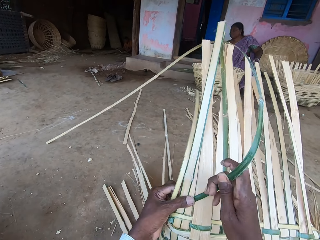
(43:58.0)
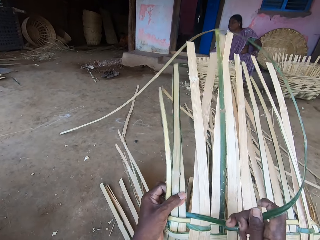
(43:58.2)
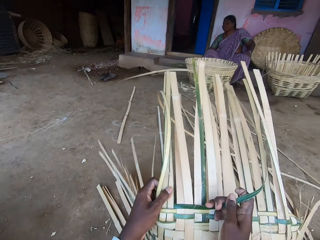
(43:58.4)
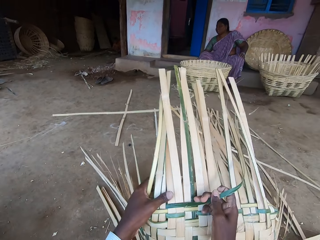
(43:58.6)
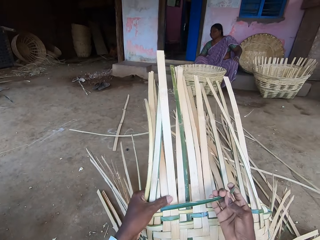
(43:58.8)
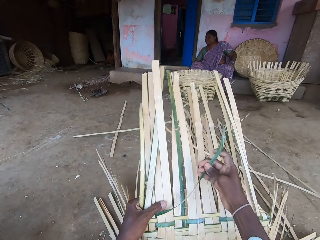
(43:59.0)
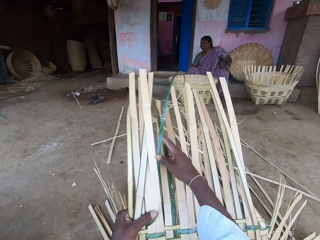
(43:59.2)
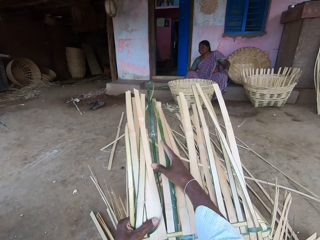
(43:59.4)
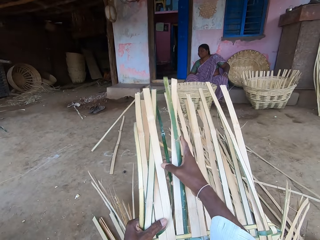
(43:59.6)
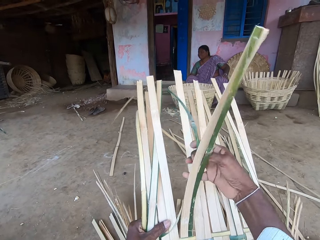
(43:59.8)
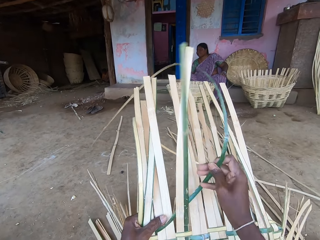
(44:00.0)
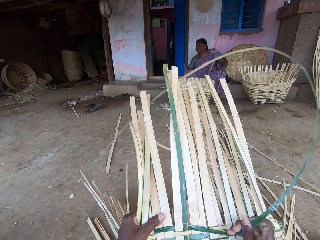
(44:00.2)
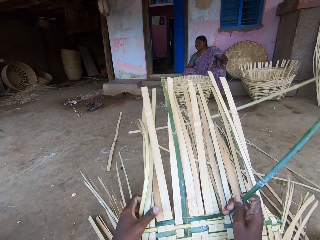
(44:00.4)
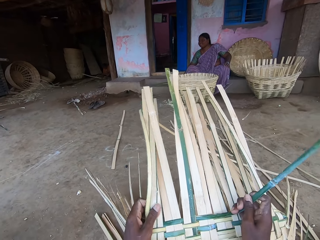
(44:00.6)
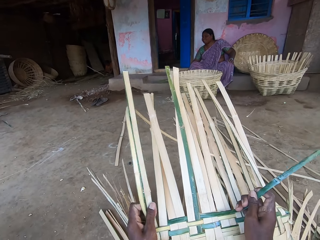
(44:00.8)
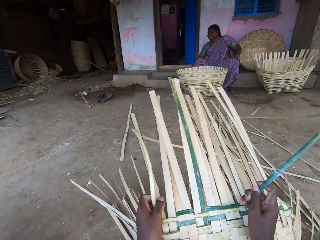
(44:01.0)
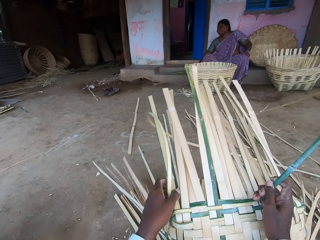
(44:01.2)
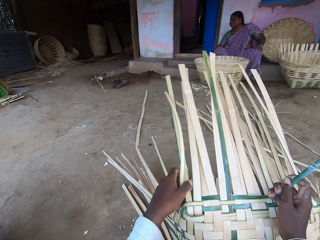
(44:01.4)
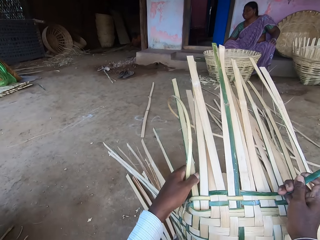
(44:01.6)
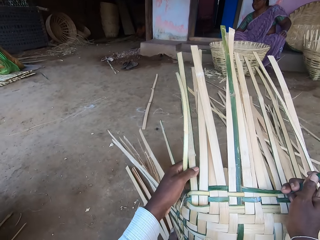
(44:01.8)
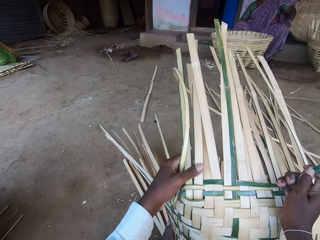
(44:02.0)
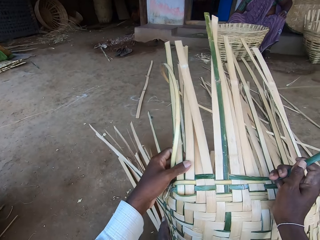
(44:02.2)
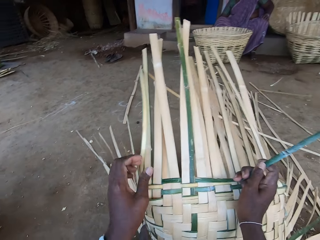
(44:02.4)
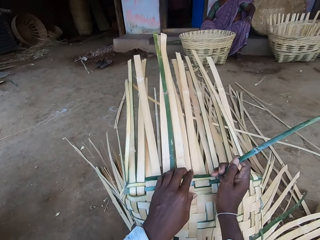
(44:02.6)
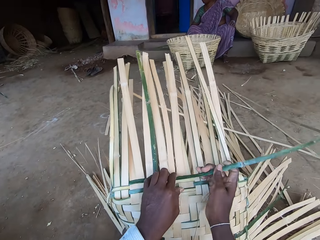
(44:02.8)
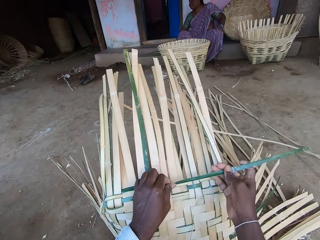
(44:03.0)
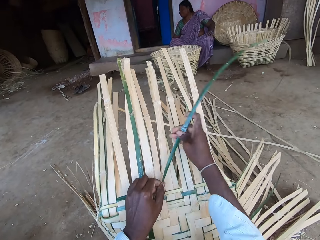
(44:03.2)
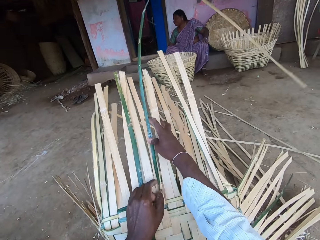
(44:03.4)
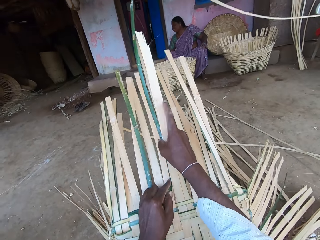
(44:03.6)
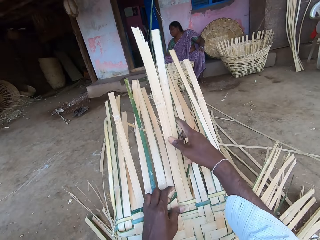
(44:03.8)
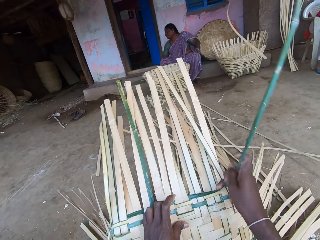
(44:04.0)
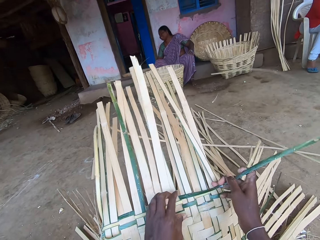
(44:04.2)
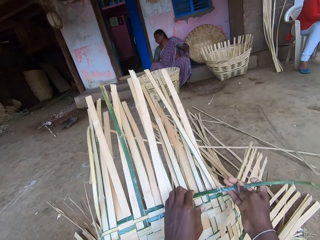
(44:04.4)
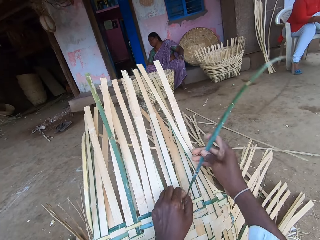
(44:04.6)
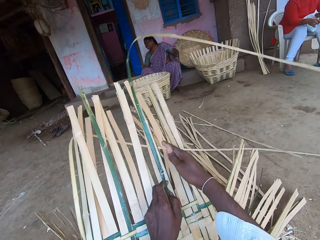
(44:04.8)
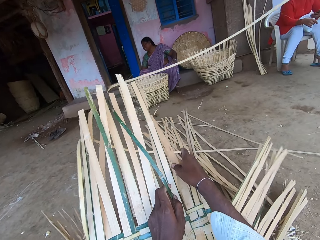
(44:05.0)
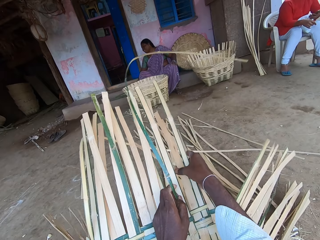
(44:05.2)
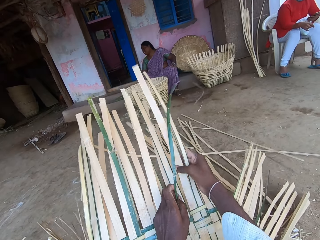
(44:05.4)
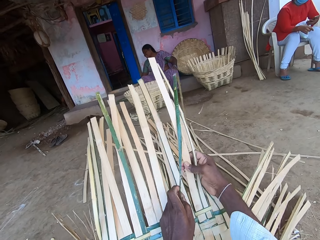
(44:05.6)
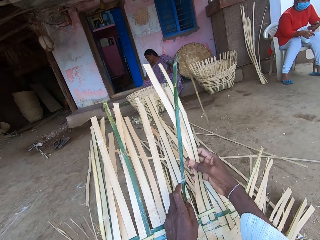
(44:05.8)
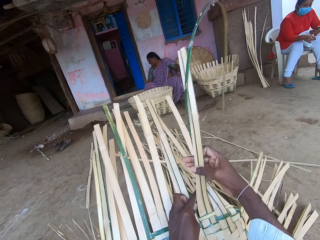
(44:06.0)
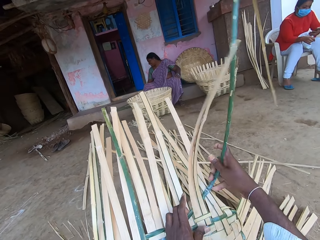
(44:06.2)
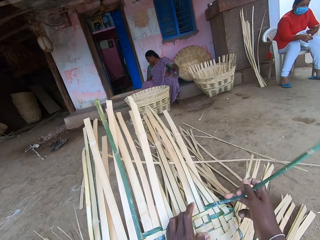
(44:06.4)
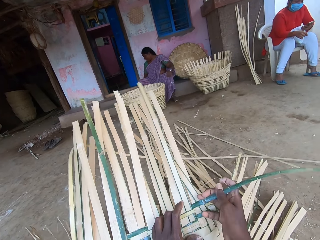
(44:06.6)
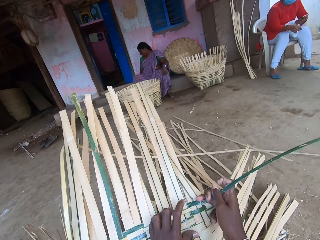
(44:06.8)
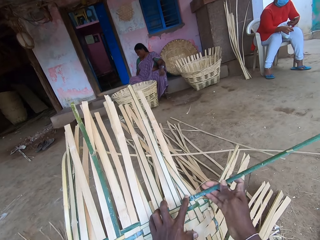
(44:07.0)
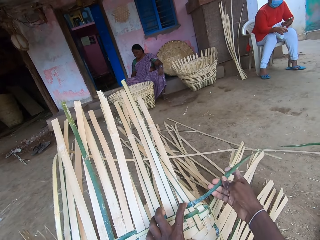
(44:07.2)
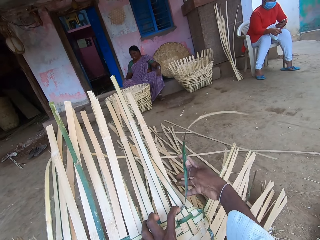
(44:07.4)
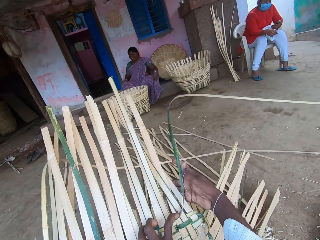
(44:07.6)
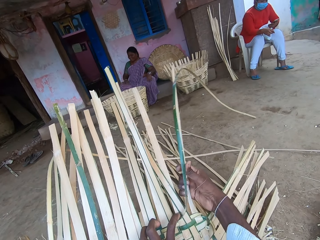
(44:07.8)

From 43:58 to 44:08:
The camera wearer pulls the bamboo strips. They weave the bamboo strips. They pull the bamboo strips. They weave the bamboo strips.

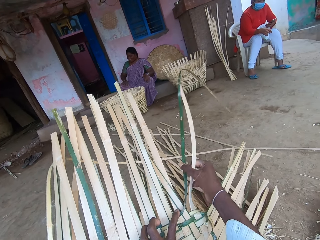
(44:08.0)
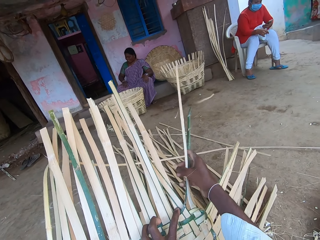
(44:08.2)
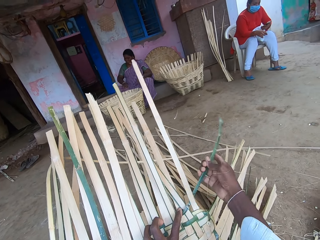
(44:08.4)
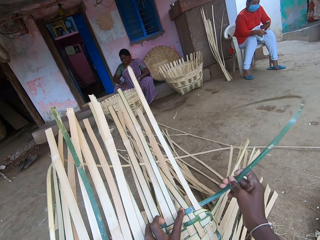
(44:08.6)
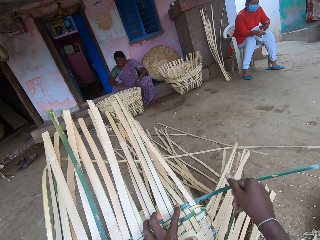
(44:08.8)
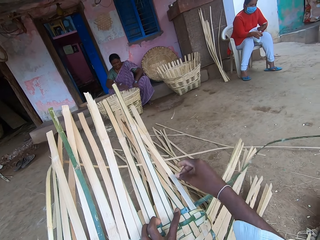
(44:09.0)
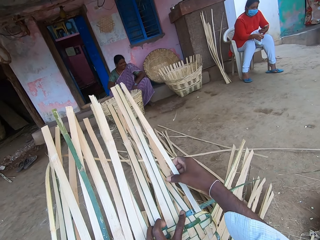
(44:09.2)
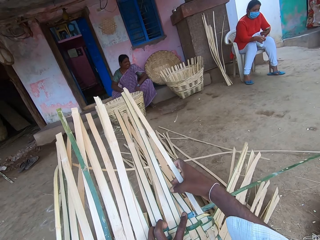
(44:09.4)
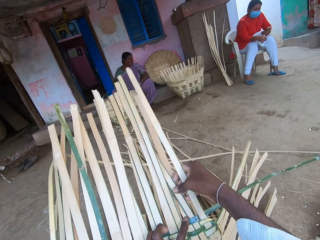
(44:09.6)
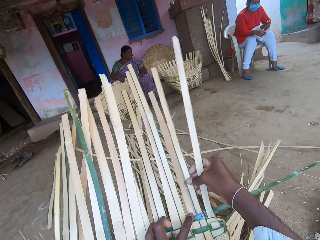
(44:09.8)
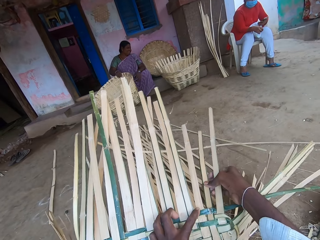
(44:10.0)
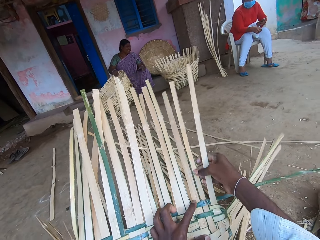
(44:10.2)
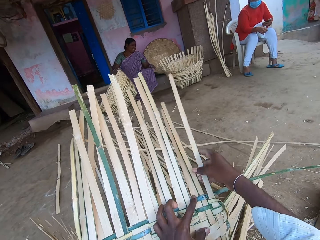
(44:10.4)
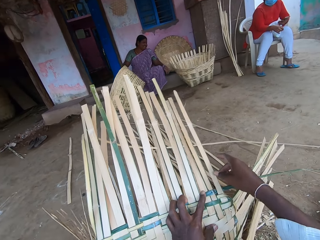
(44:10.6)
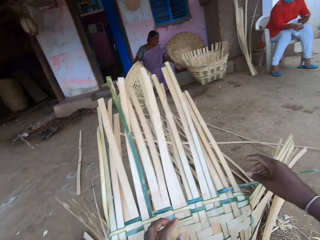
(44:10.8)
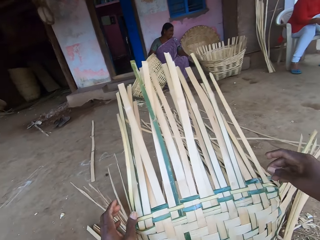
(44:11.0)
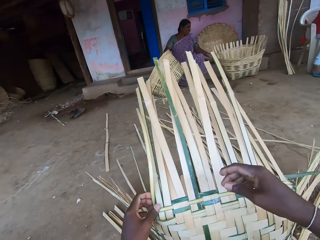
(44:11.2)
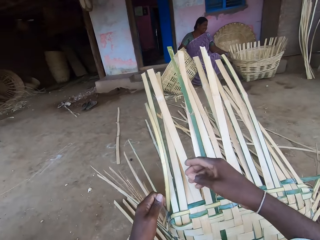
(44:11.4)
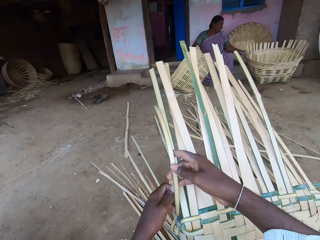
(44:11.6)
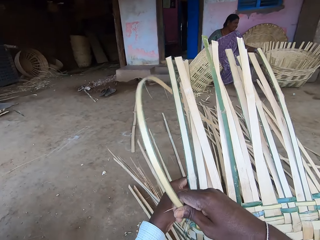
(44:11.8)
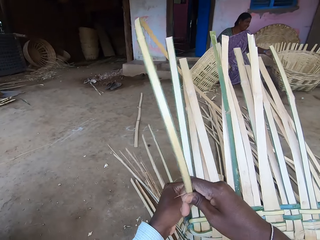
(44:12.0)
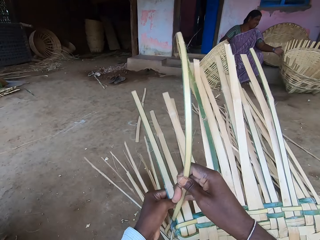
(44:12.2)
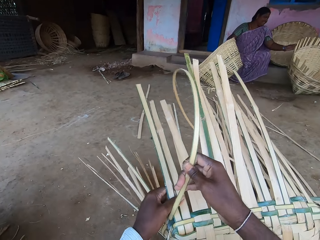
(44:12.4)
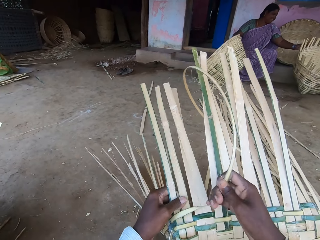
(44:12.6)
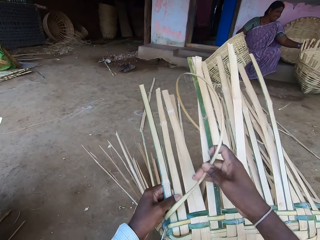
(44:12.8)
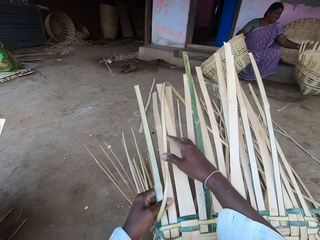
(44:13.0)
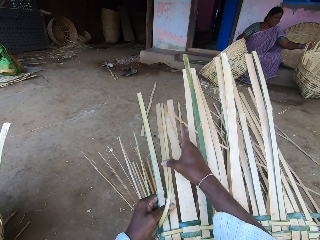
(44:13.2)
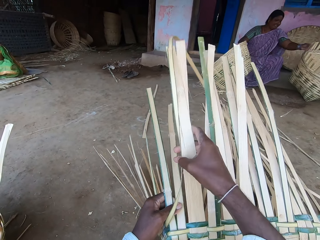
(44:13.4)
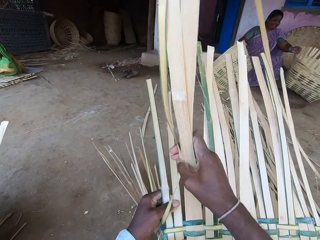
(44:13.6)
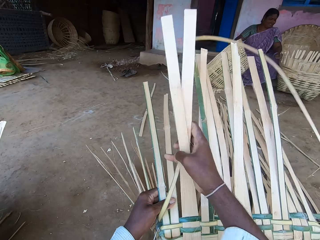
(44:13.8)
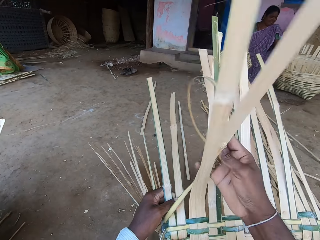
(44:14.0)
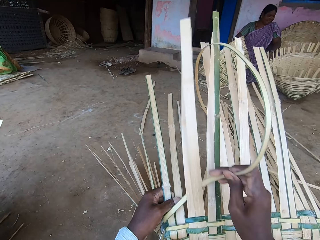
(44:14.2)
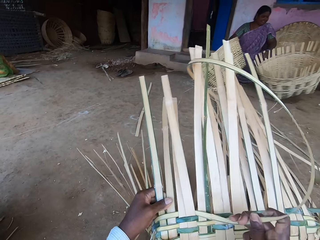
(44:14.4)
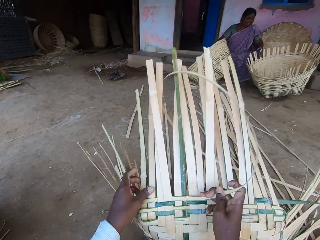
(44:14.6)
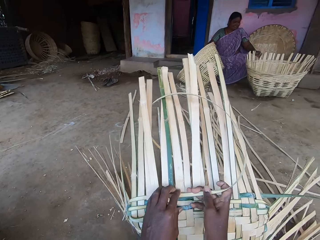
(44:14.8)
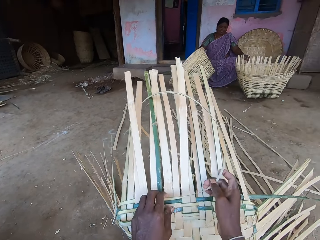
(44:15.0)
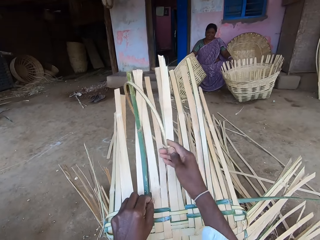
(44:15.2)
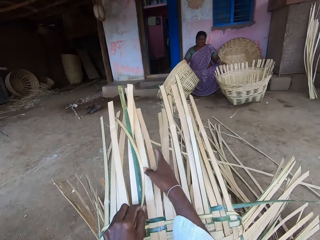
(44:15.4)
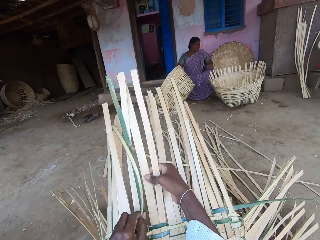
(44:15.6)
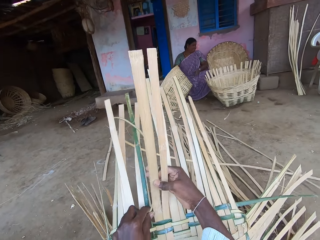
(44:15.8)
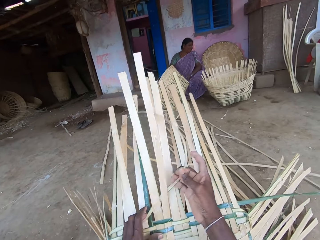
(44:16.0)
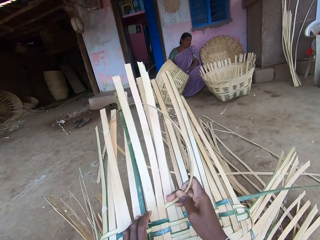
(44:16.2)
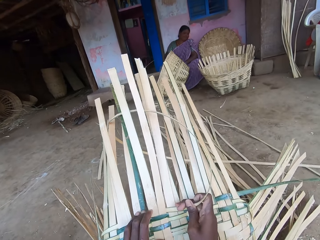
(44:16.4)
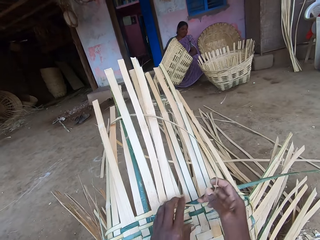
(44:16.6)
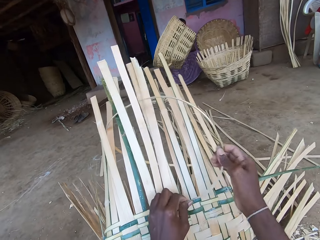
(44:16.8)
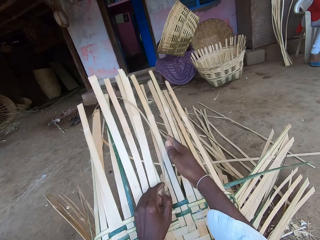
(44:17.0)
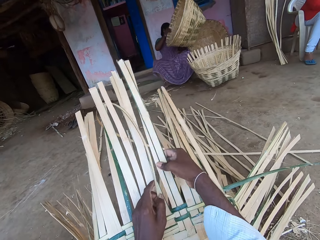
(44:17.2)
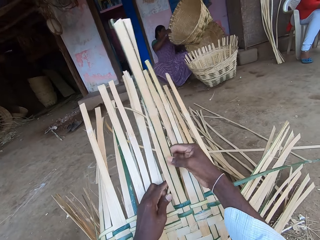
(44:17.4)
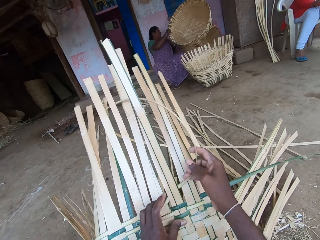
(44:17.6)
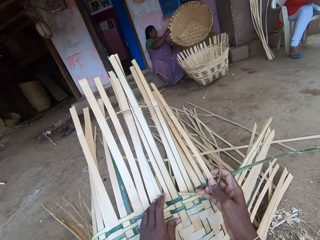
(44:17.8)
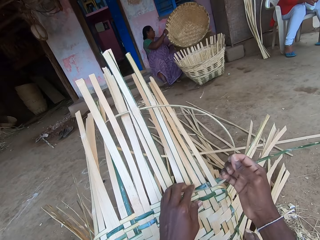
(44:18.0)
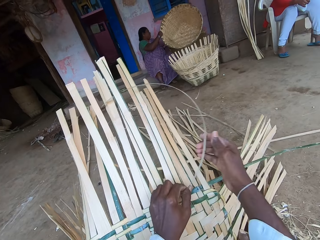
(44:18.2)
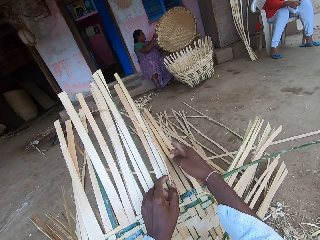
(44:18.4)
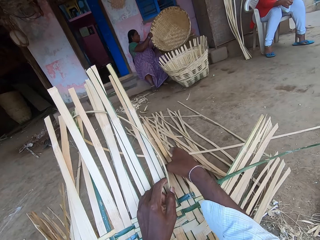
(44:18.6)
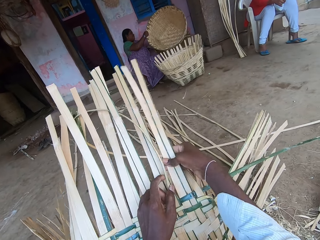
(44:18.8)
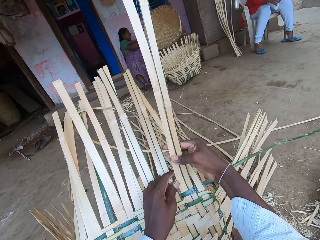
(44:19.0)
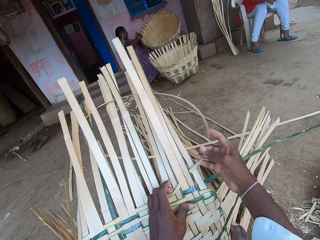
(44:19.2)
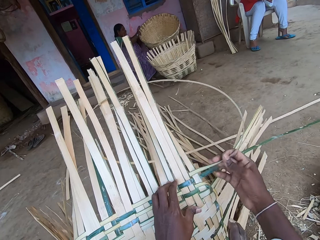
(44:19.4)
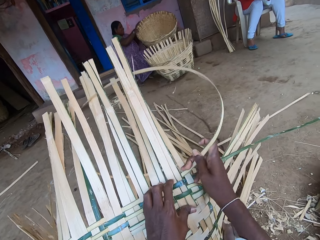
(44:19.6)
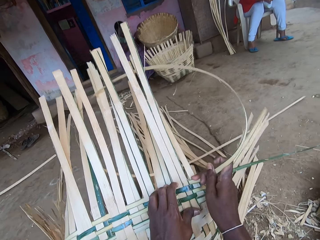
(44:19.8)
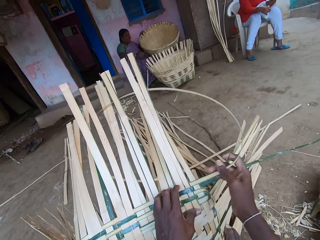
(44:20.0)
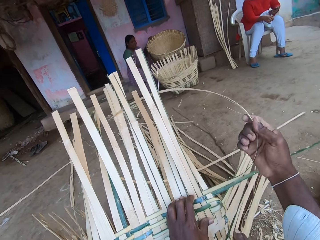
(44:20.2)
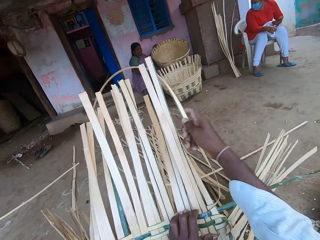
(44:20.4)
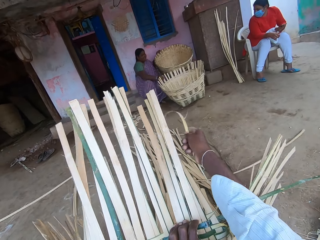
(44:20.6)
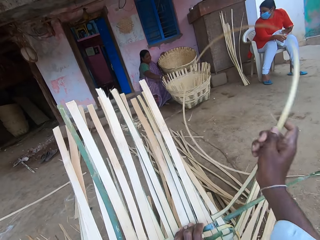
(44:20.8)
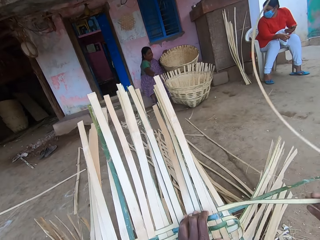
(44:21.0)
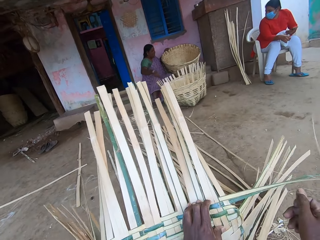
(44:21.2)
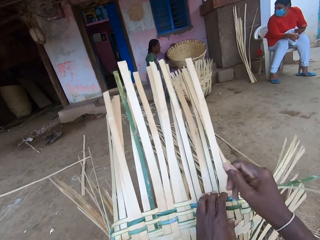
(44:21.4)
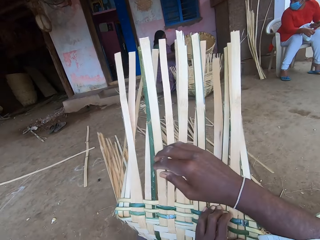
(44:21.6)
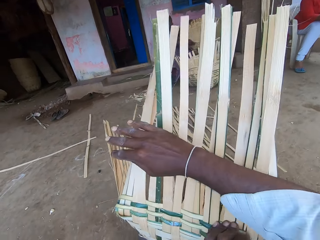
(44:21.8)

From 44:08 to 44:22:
A woman moves a basket from the floor with her right hand. She moves the basket on the floor with her left hand. The camera wearer weaves the basket with the bamboo strip in his hands. He pulls the bamboo strips. He weaves the bamboo strips. The woman picks the basket from the floor with her right hand. Another woman rests the basket against a wall with her hands. The camera wearer pulls the bamboo strips. He weaves the bamboo strips. He pulls the bamboo strips. The first woman moves the basket on the floor with her right hand.
